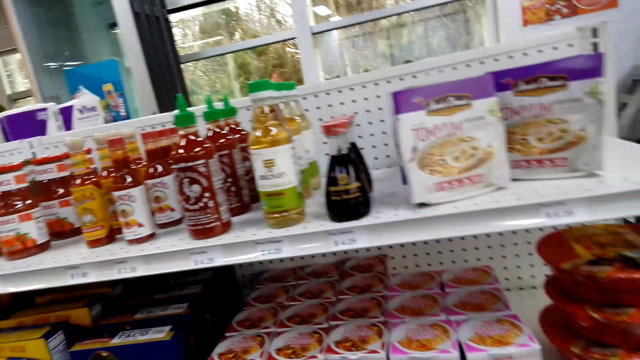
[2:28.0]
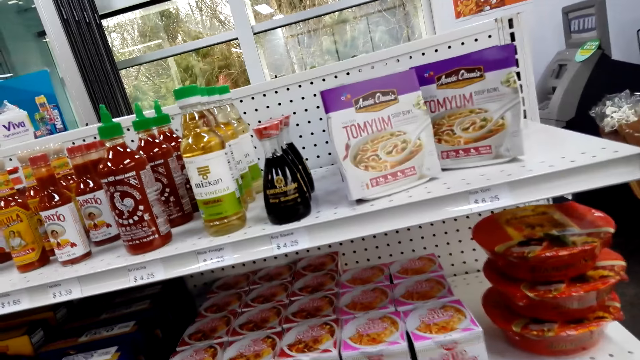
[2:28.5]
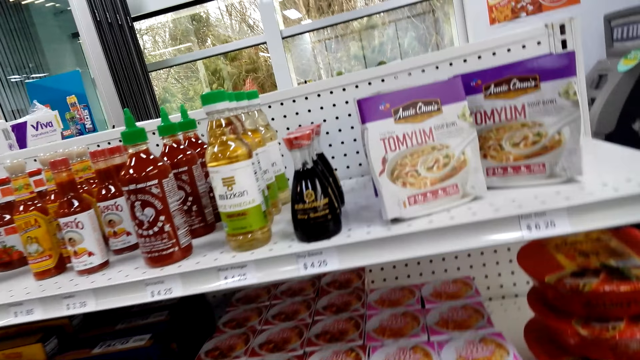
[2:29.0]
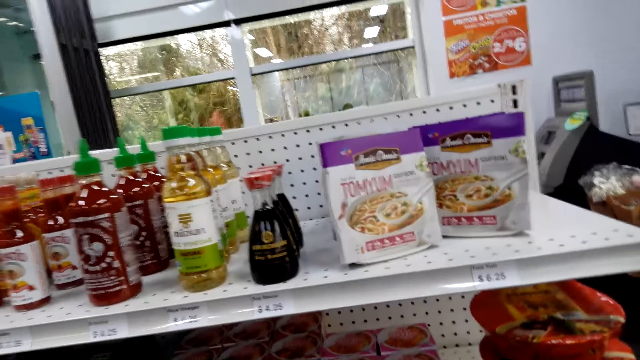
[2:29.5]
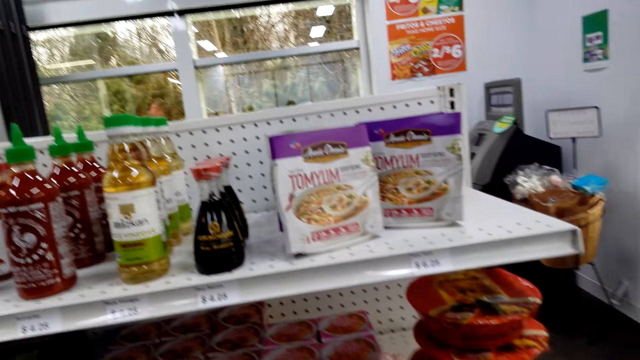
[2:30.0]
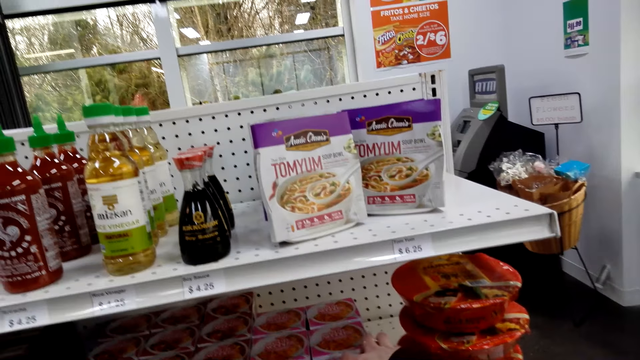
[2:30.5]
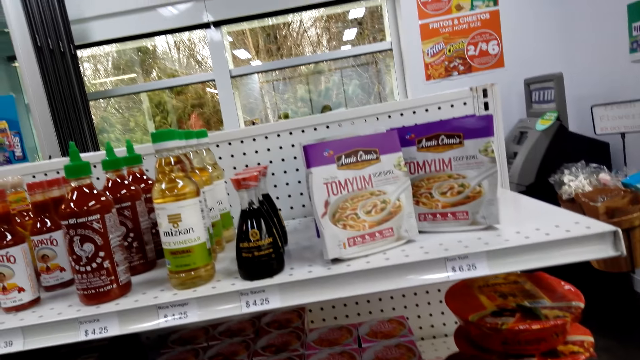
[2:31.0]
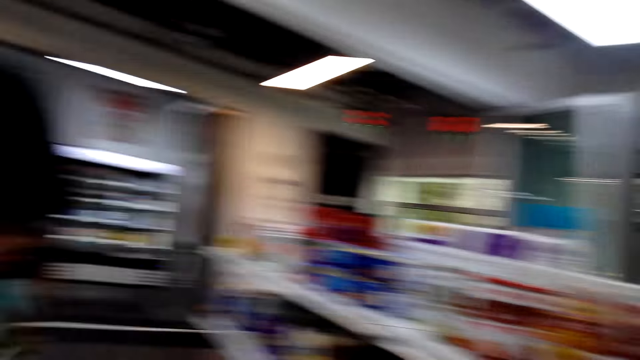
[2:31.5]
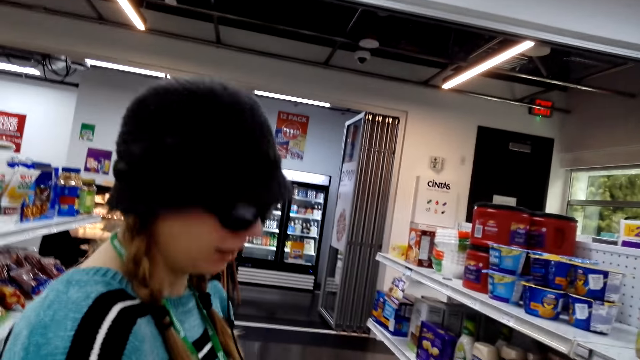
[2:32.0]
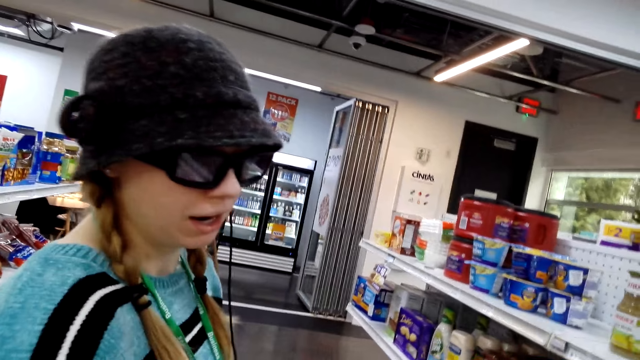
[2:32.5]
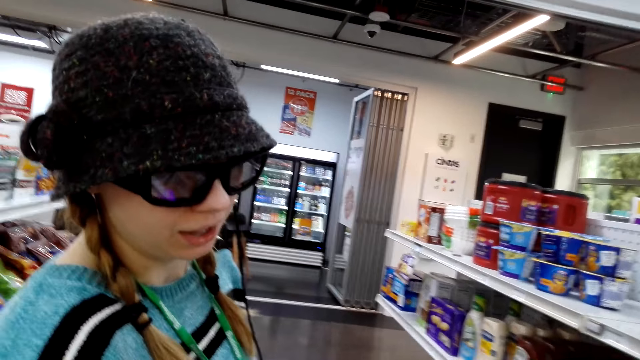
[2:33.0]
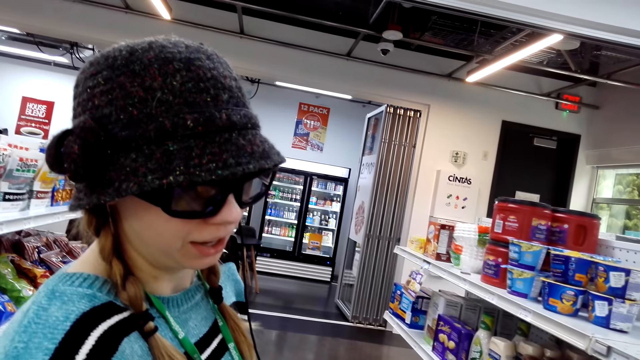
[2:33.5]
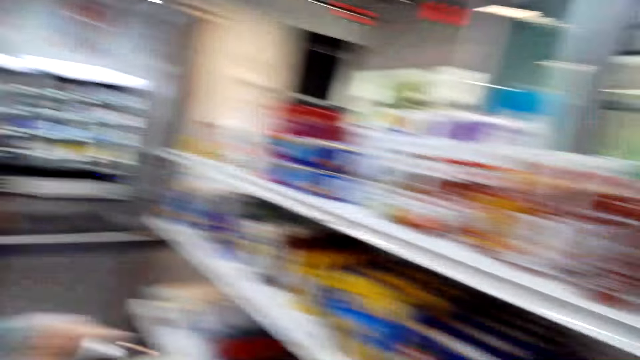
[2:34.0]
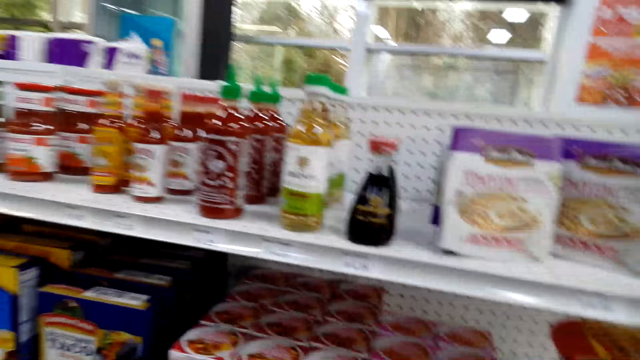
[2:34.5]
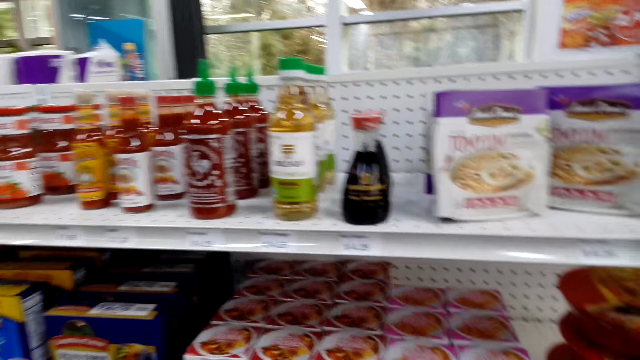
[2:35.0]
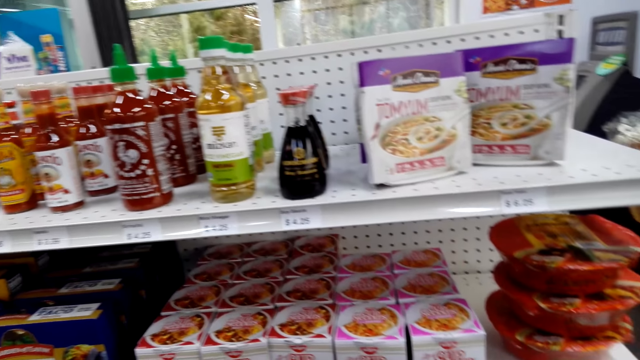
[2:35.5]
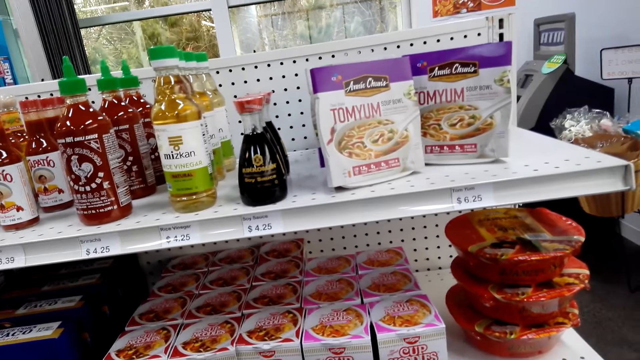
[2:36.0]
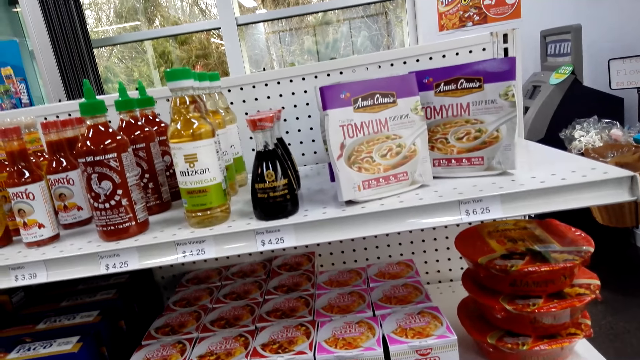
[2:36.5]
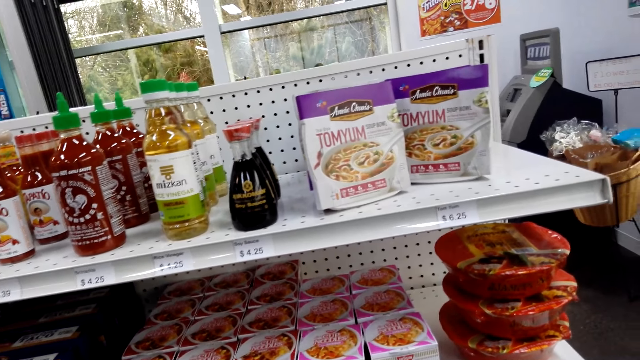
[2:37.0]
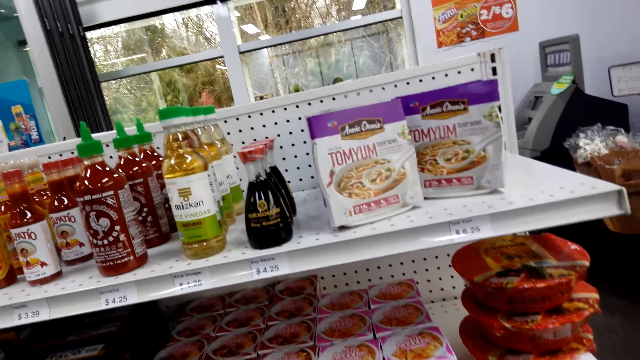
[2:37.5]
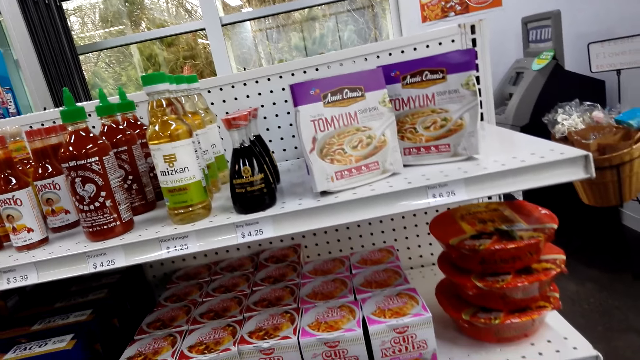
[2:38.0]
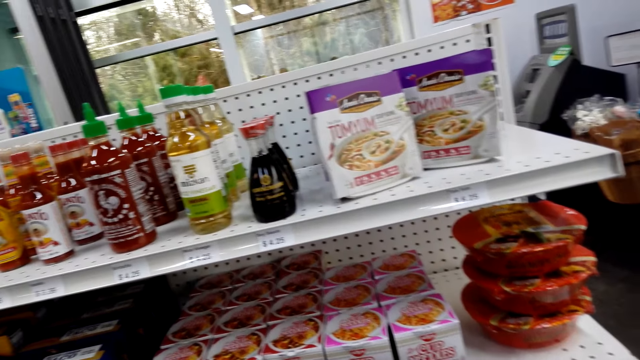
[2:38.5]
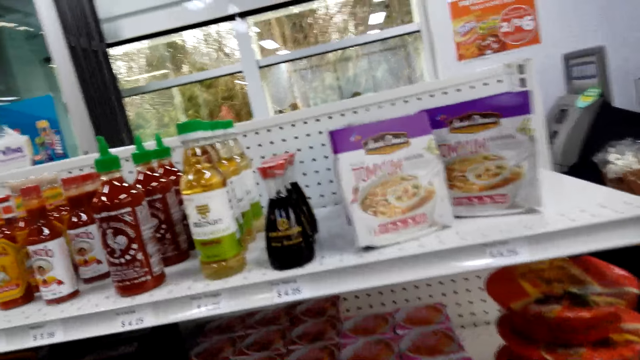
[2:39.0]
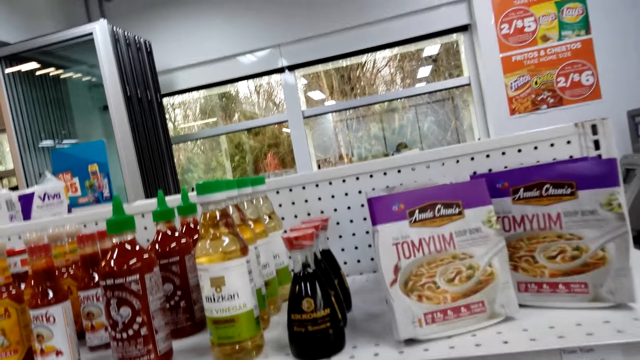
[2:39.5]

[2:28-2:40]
The camera wearer looks at a person.

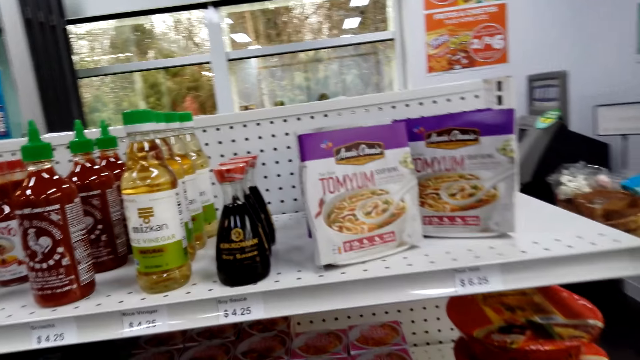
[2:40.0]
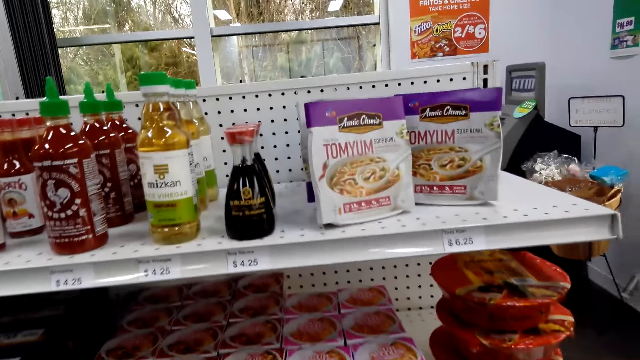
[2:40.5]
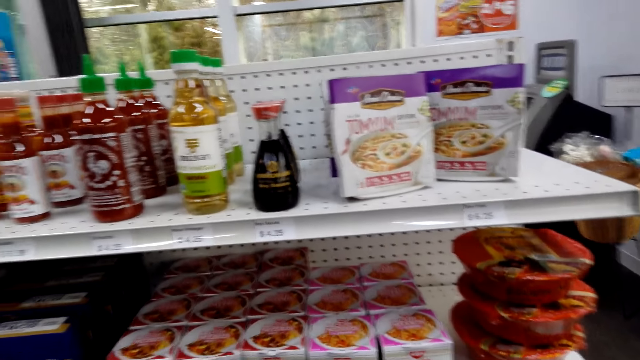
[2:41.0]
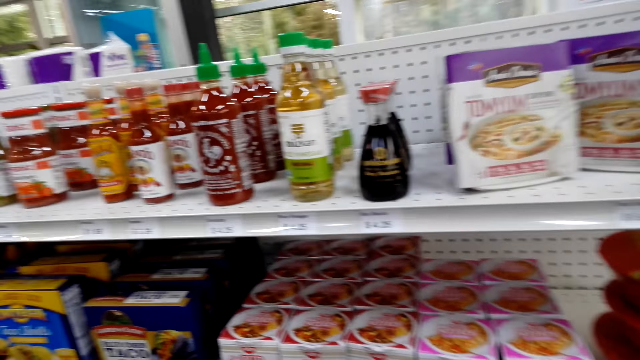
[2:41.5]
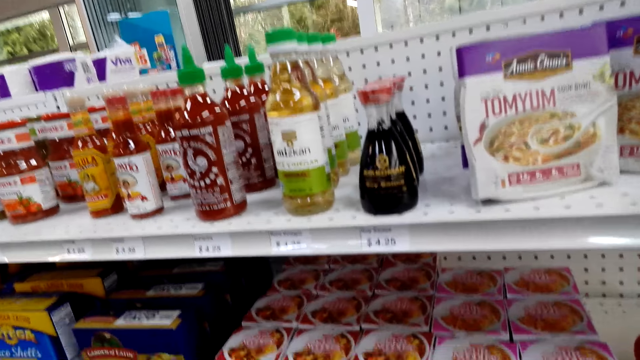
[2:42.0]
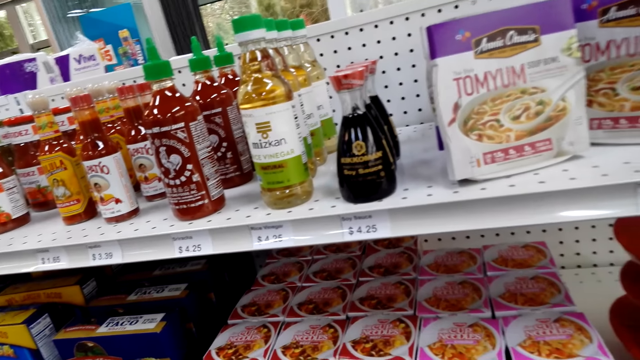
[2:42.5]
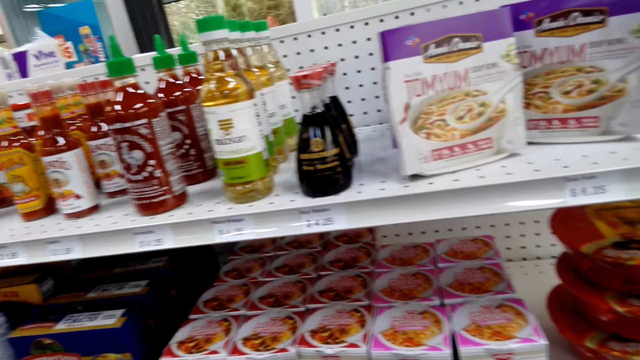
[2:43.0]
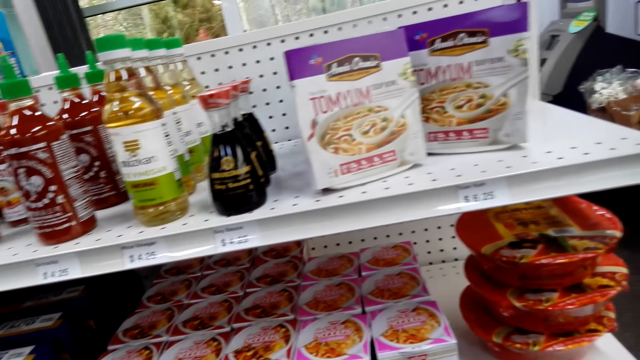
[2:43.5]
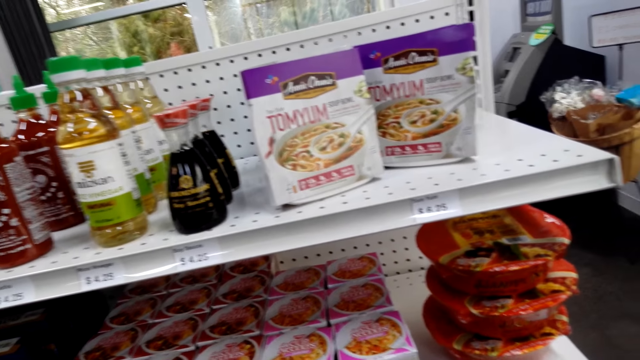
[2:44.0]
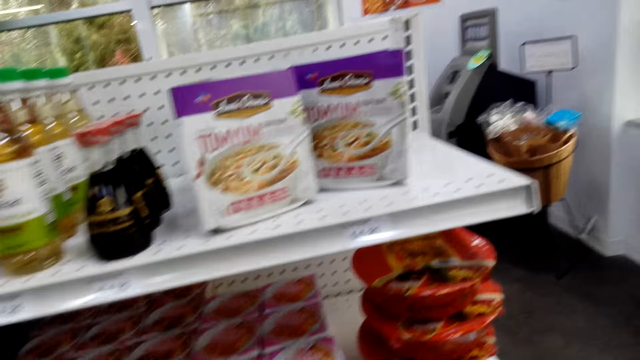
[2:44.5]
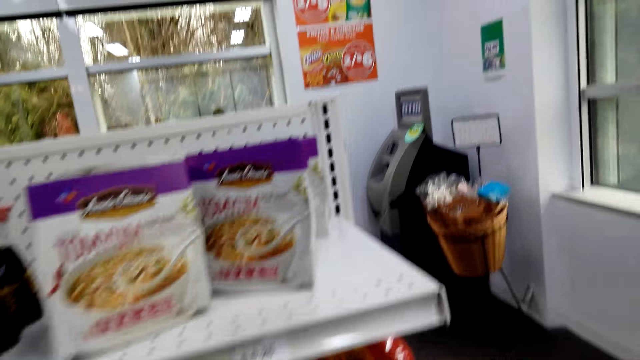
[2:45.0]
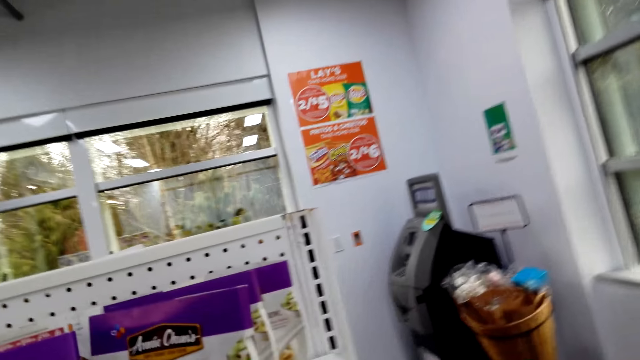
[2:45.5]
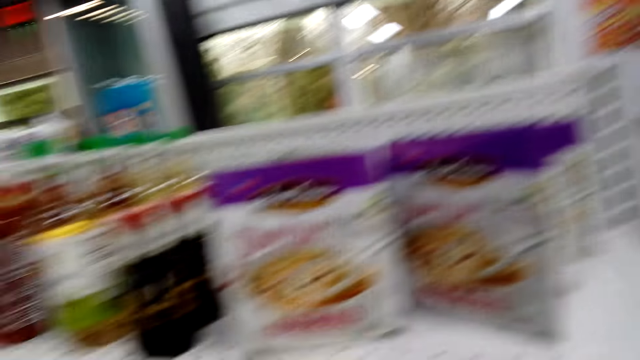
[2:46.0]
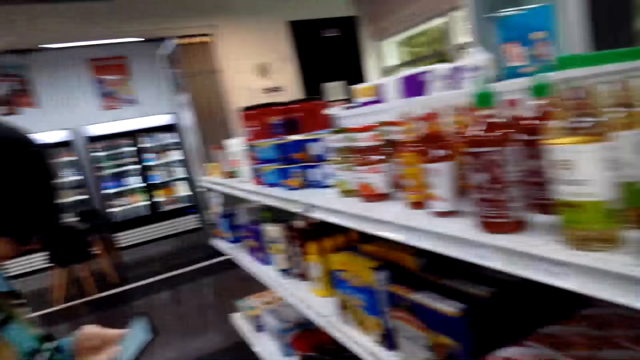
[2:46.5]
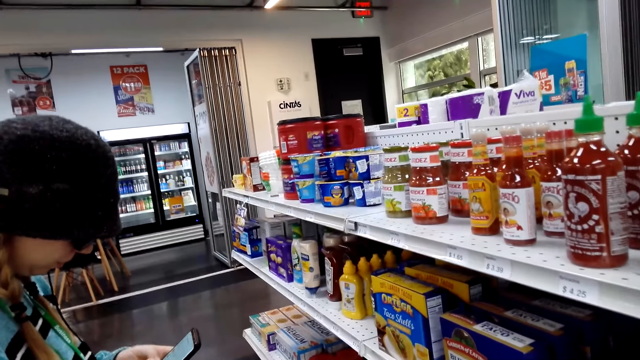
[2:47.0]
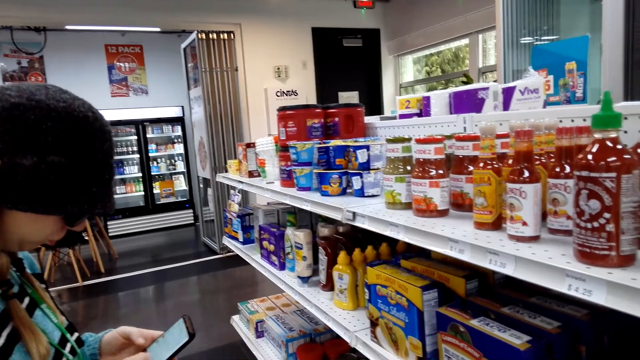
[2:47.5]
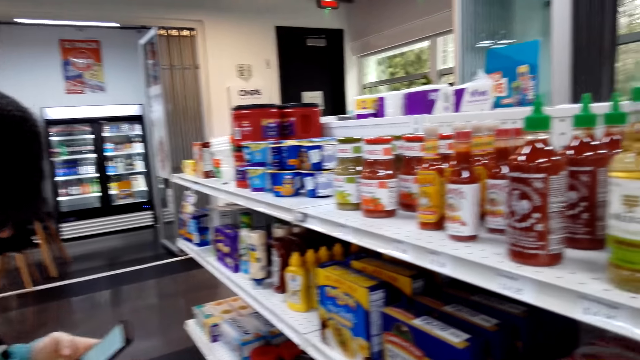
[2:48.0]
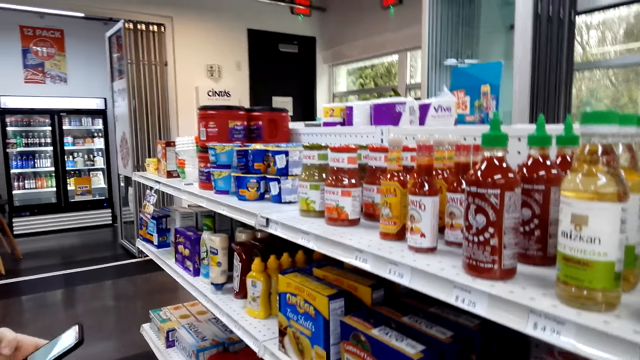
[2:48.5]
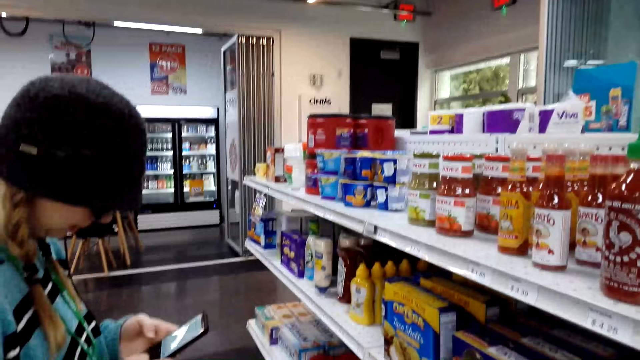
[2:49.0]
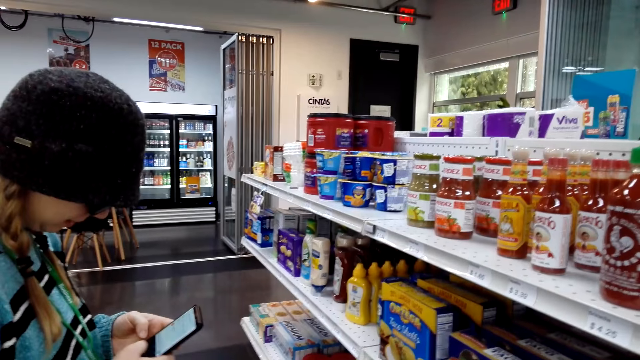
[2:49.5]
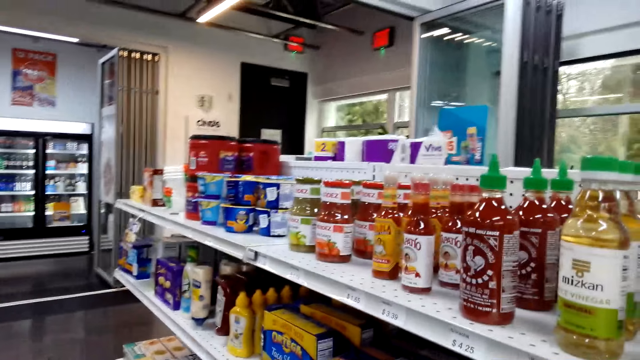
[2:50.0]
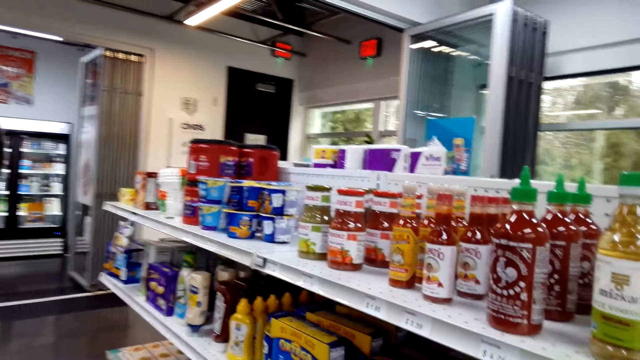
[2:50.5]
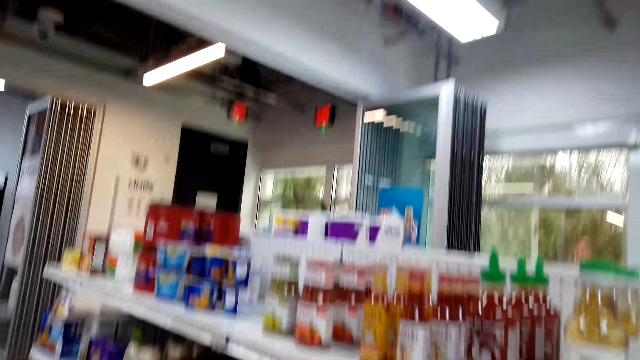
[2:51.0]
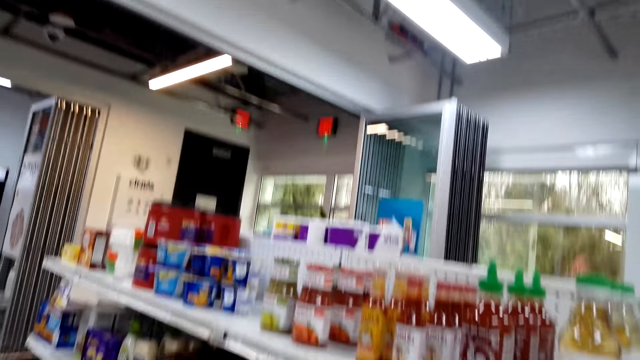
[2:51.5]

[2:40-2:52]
The camera wearer looks at the condiments. A man presses a phone. The man holds the phone.
